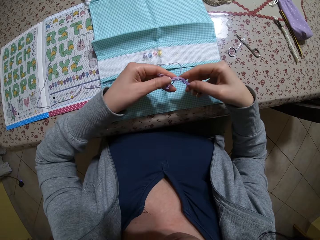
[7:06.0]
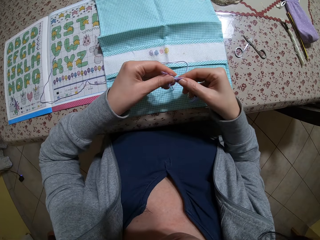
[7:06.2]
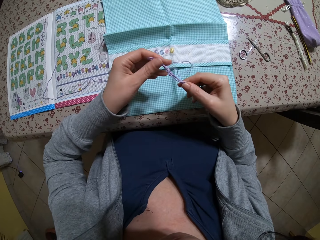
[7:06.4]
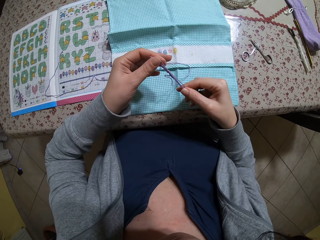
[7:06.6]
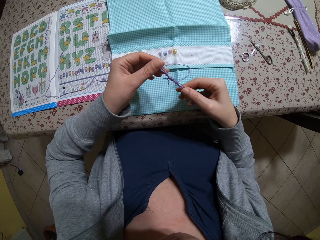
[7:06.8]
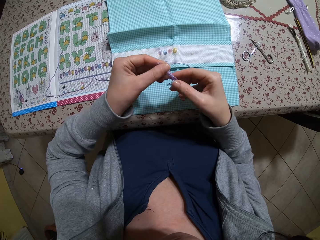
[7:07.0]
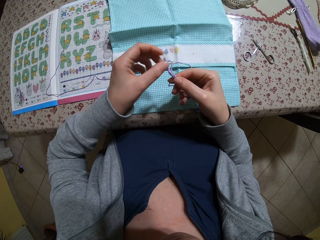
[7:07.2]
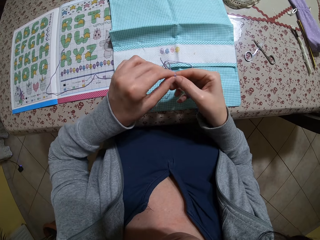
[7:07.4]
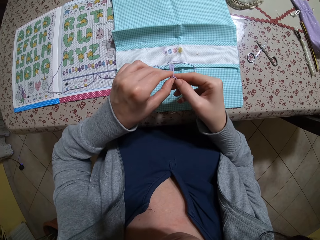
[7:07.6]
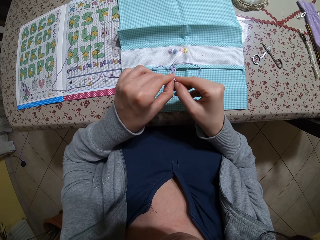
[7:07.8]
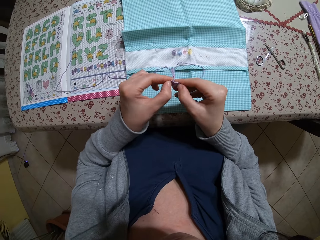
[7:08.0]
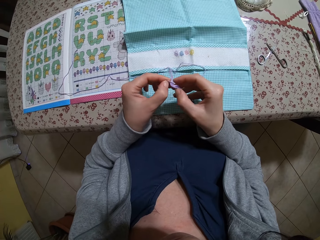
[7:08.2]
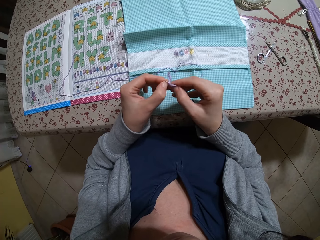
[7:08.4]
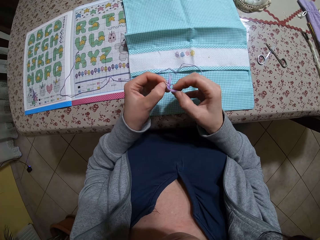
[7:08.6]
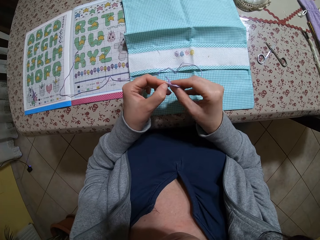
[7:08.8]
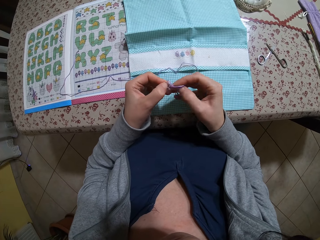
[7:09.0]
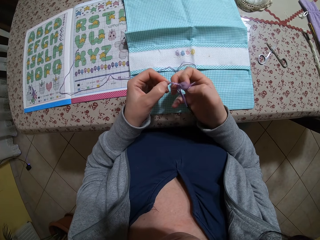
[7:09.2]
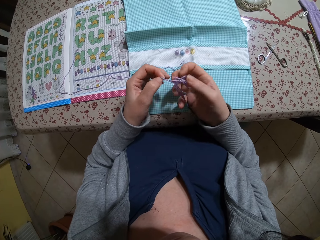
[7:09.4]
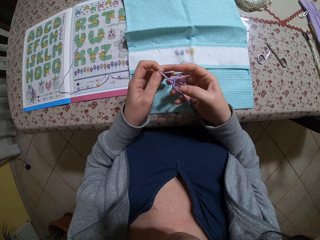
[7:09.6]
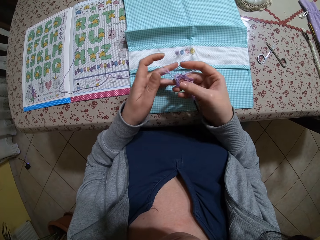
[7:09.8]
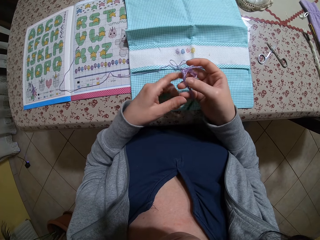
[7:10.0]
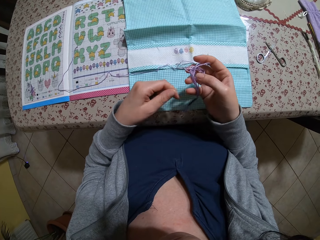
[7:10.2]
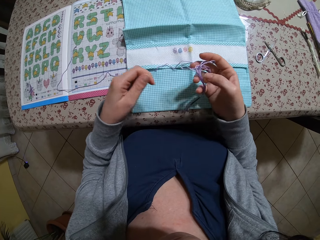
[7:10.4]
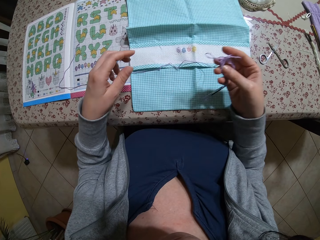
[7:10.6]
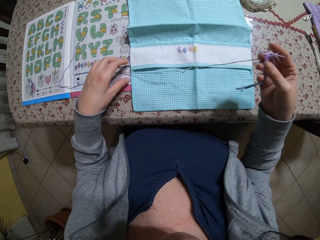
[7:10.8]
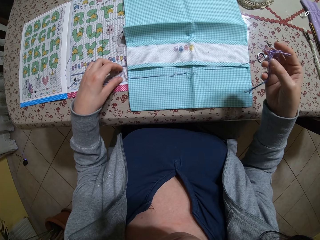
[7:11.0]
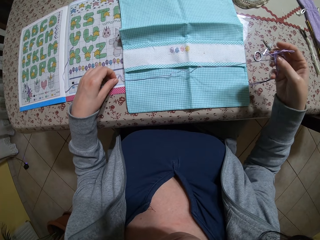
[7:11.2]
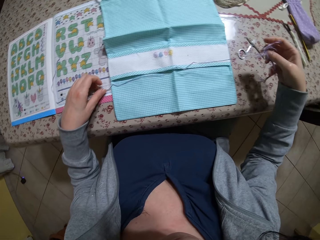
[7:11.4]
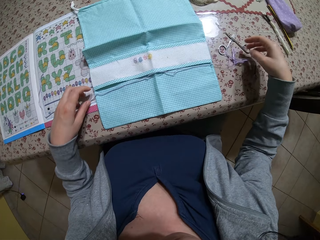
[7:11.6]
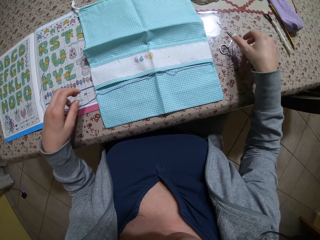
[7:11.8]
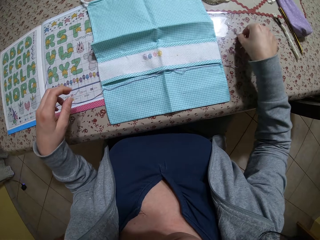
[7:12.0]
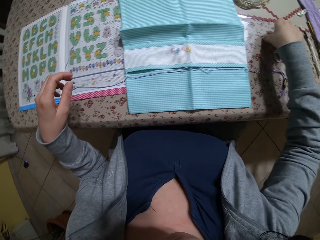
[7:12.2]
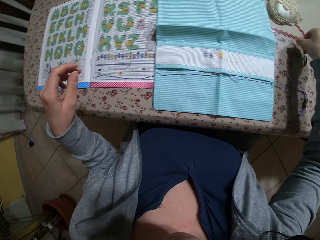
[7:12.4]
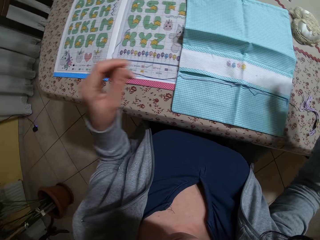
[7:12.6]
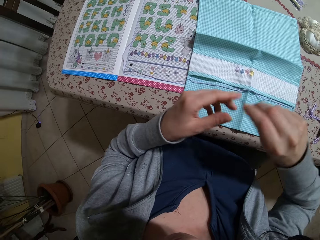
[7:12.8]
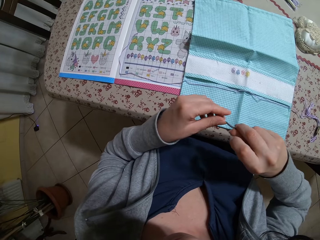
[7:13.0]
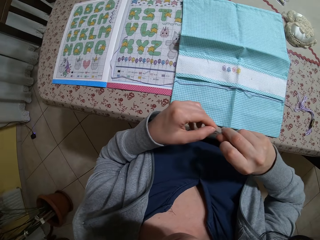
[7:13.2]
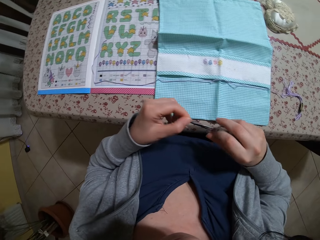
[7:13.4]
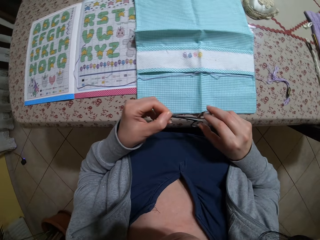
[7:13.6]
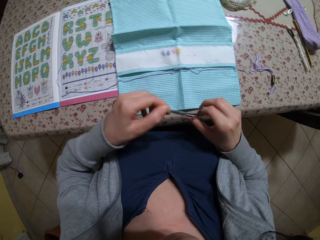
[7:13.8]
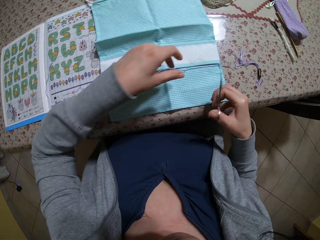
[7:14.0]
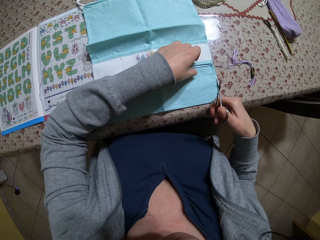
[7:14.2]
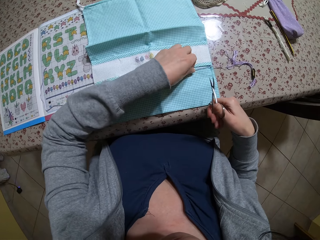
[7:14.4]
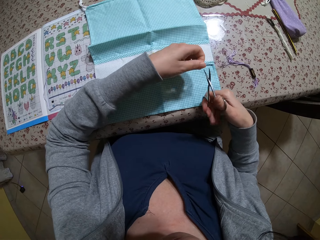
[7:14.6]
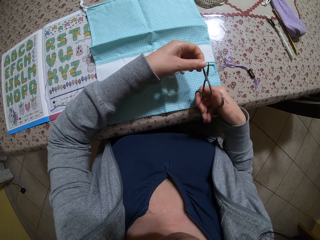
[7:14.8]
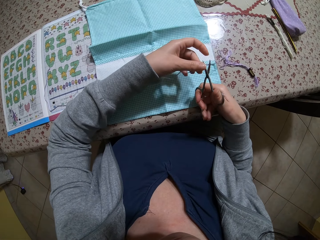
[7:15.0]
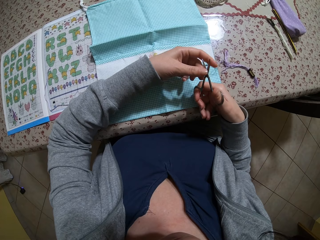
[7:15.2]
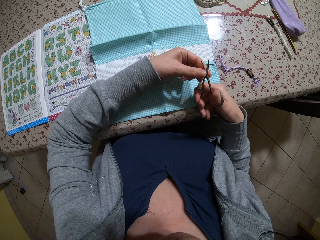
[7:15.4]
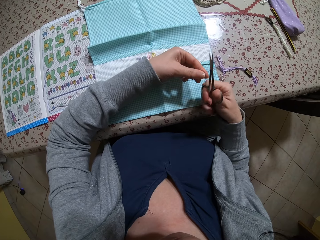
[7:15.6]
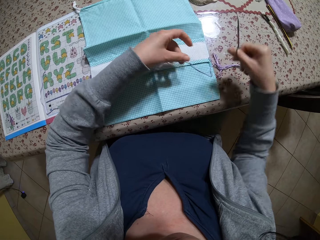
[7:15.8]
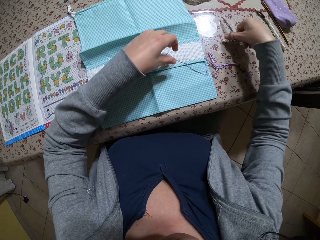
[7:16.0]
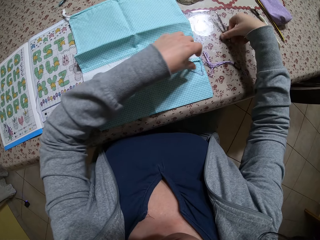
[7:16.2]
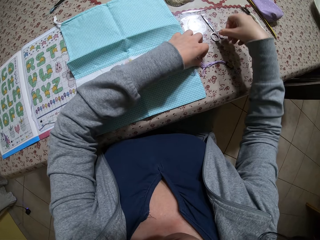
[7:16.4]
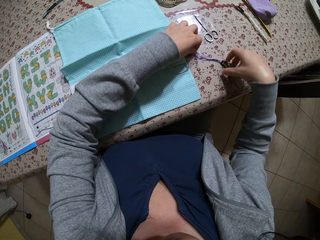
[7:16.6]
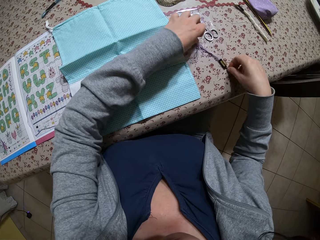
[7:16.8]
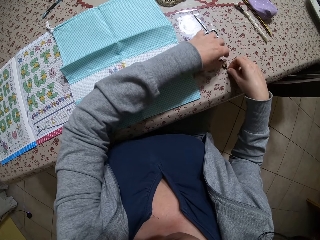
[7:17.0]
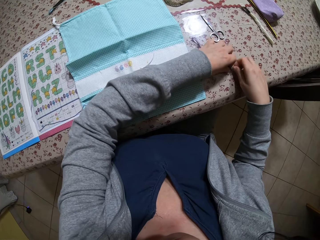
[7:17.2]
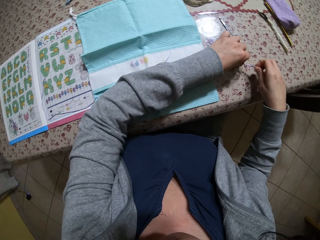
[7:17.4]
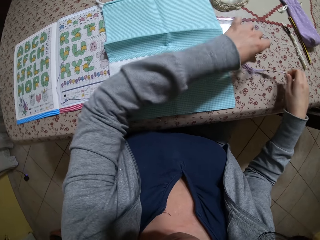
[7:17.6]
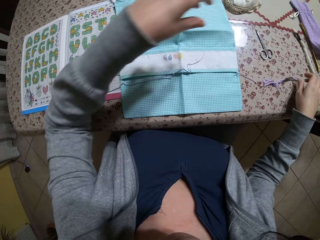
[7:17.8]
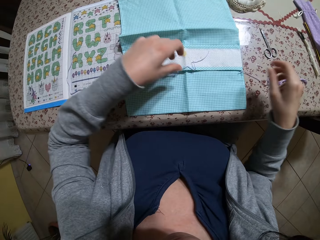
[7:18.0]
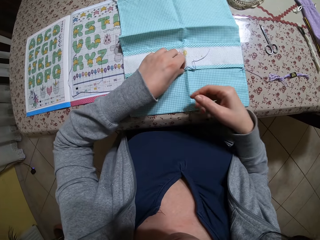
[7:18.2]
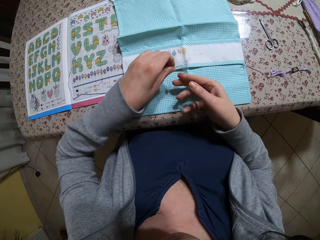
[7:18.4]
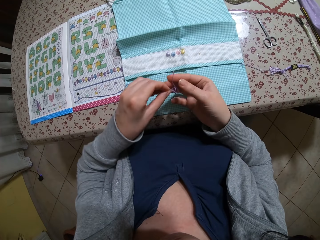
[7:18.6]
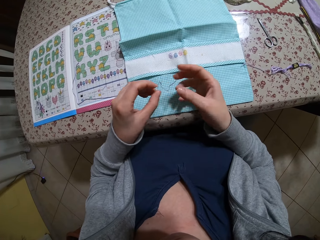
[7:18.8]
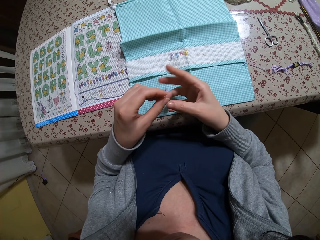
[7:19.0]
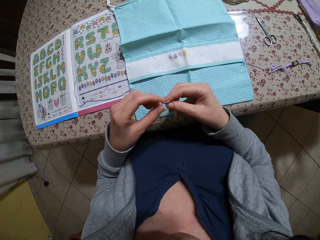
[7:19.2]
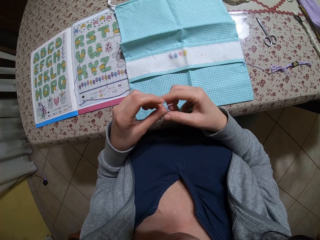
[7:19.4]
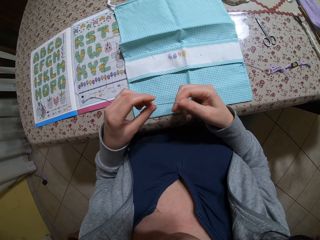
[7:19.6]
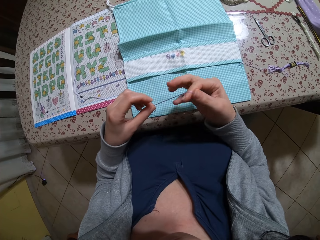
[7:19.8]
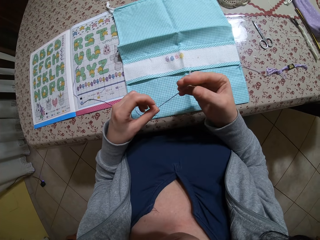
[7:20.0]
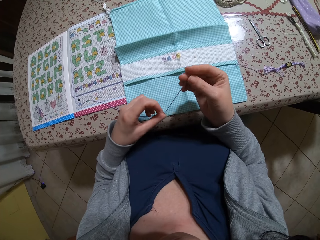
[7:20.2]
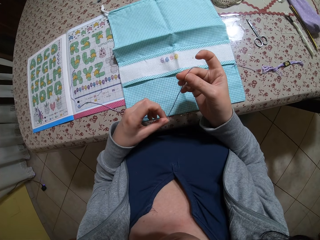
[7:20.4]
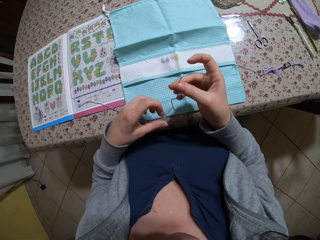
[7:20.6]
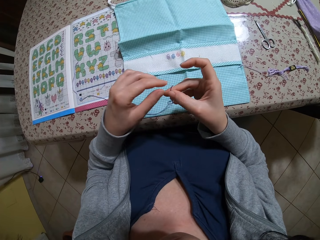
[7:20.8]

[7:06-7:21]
The camera wearer untangles the bundle of thread with both hands. She drops the bundle of thread on the table. She picks up the scissors from the table with her right hand. She holds the scissors and grabs the thread. She cuts out a strand of thread from the bundle with the scissors. She drops the scissors on the table. She adjusts the bundle of thread on the table with both hands. She picks up the strand of thread on the table with her left hand. She straightens out the thread with both hands.

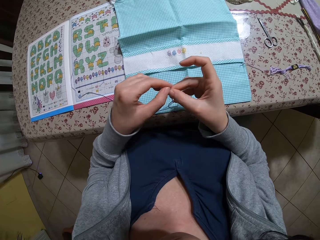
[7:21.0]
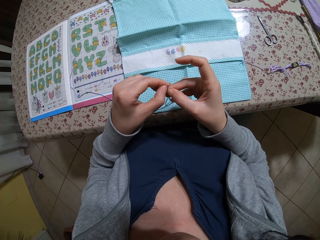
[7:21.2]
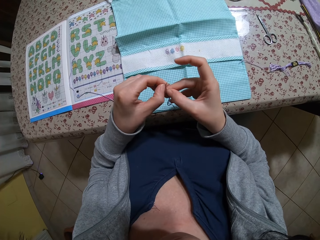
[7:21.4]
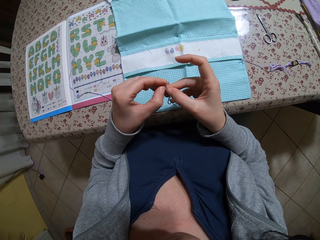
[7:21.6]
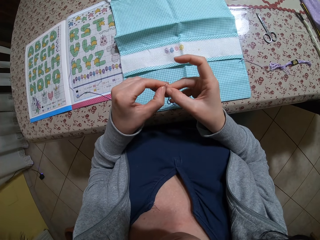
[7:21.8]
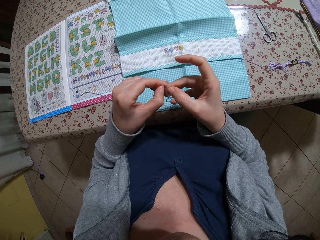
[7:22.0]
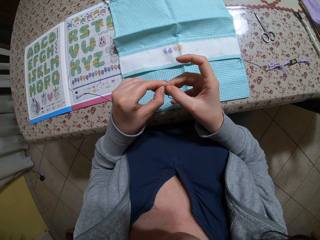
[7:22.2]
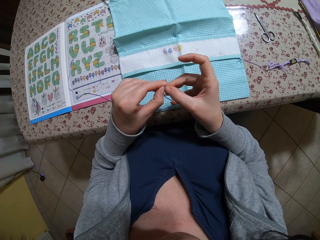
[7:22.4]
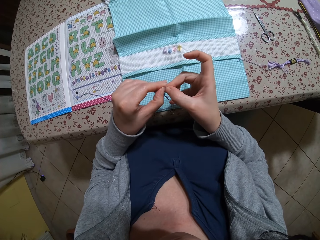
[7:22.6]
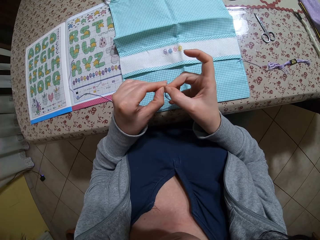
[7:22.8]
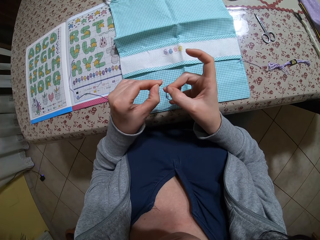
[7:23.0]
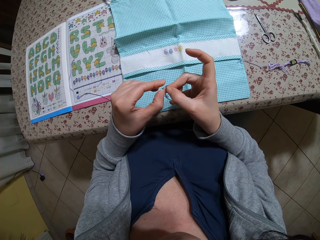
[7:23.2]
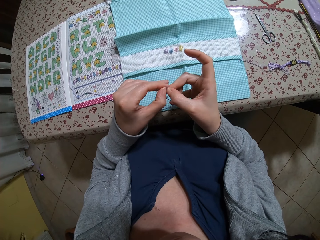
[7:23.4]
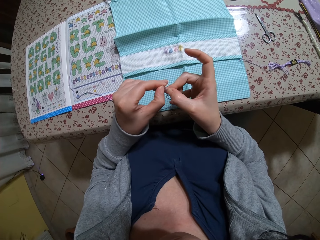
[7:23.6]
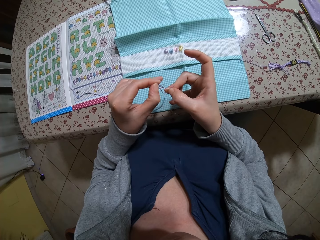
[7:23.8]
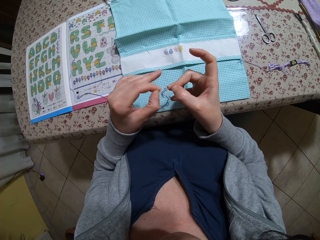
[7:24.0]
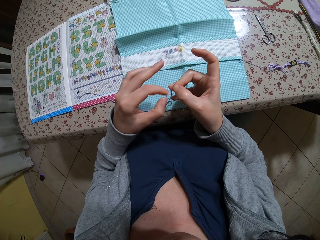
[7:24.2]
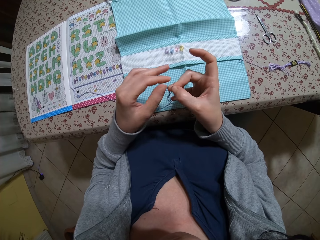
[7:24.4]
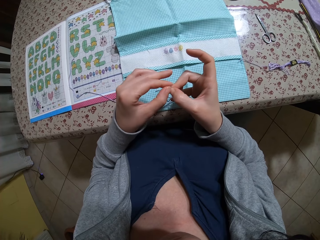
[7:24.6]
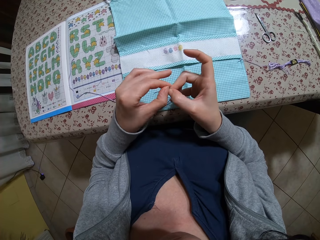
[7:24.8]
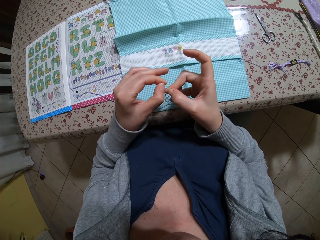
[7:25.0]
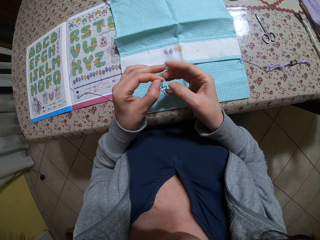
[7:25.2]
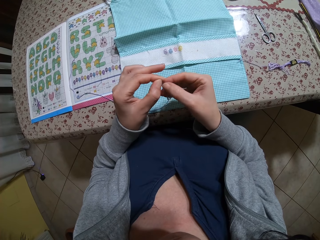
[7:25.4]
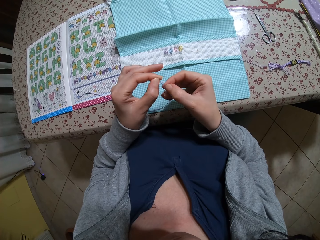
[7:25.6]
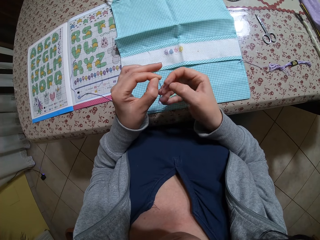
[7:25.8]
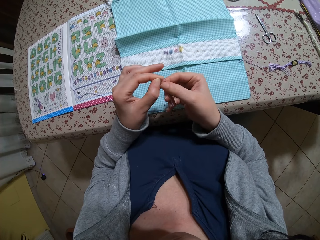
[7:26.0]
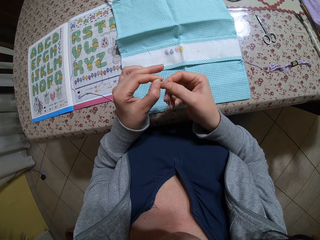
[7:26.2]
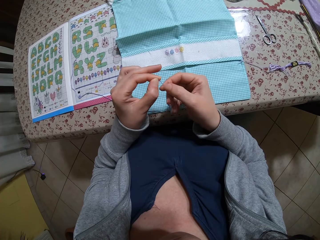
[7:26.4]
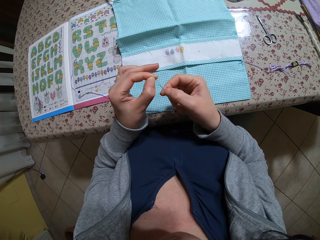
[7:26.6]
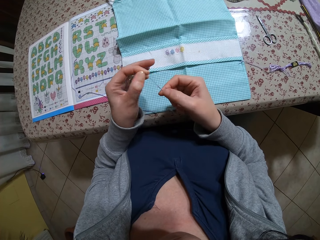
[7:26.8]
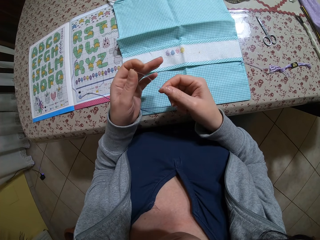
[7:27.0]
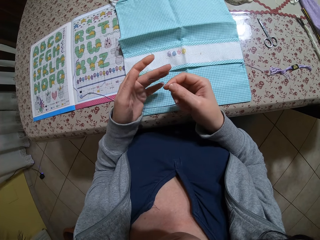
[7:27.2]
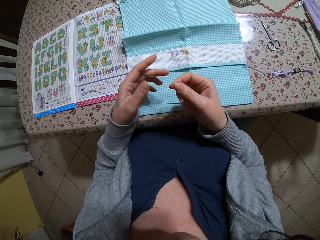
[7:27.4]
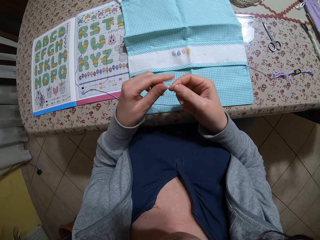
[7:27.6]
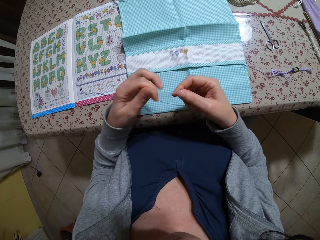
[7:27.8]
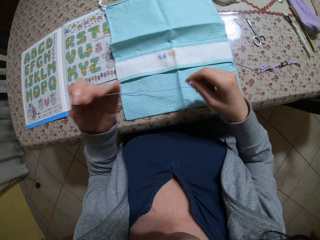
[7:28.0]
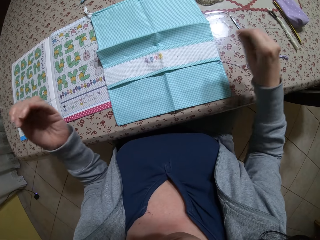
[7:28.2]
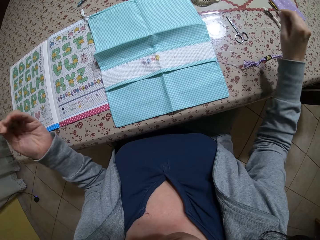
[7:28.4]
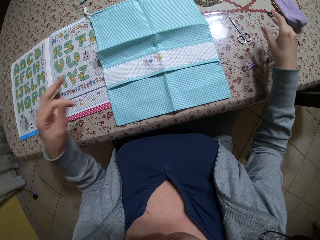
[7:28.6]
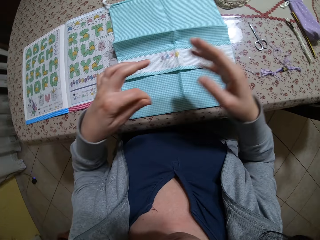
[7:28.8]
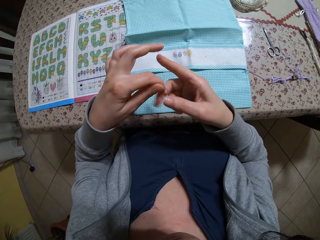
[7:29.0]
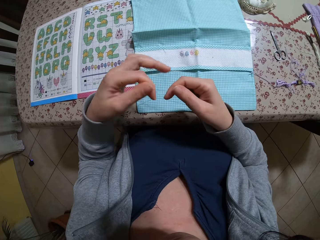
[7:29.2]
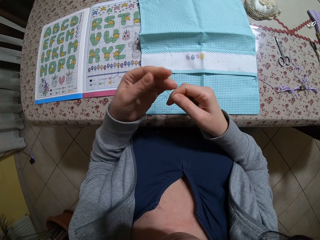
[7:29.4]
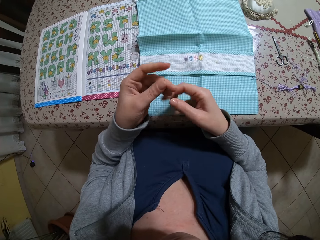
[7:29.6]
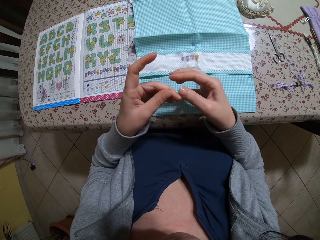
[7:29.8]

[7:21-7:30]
The camera wearer pulls a piece of thread. They put bundles of thread aside, hold the piece of thread, and straighten the piece of thread.
